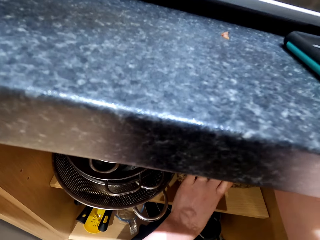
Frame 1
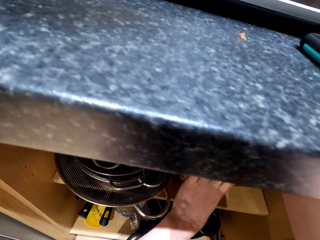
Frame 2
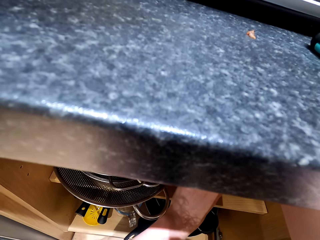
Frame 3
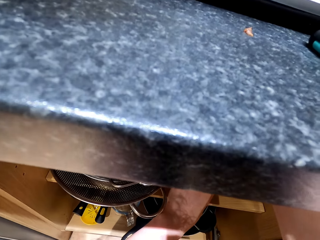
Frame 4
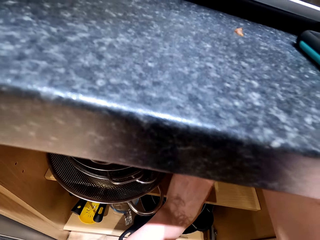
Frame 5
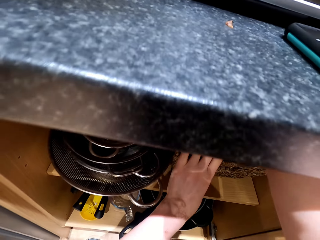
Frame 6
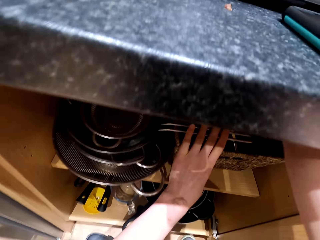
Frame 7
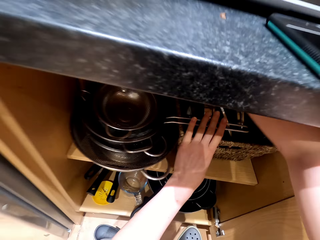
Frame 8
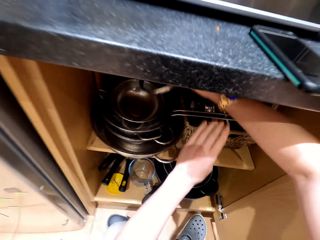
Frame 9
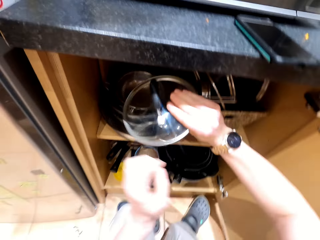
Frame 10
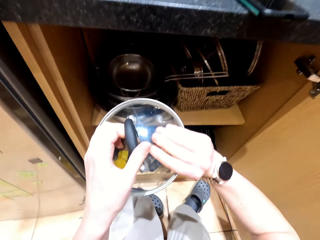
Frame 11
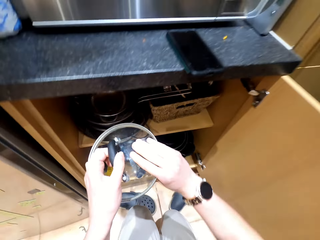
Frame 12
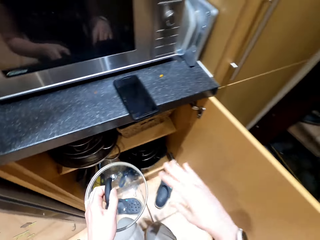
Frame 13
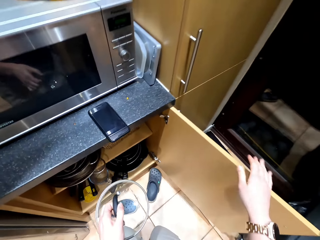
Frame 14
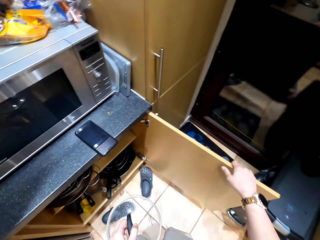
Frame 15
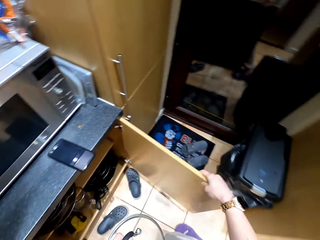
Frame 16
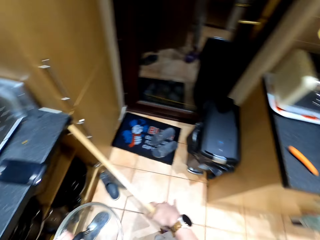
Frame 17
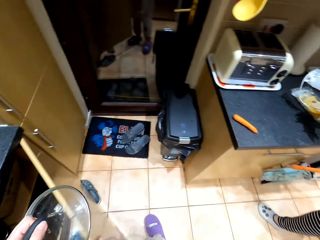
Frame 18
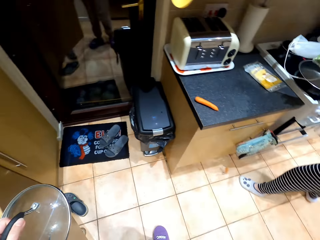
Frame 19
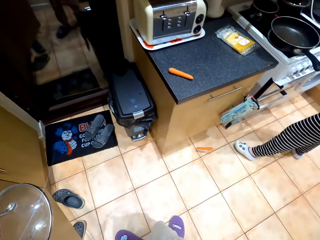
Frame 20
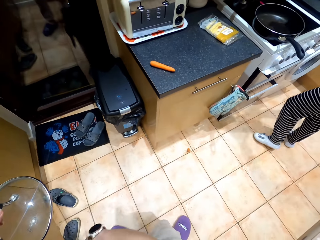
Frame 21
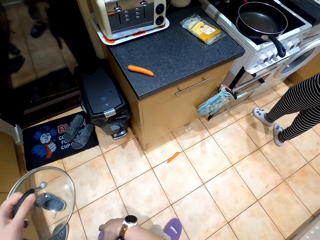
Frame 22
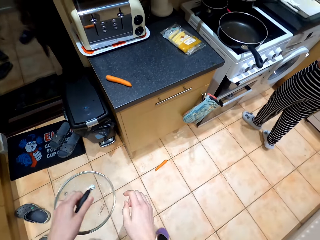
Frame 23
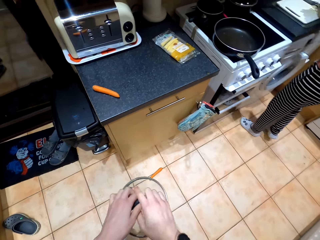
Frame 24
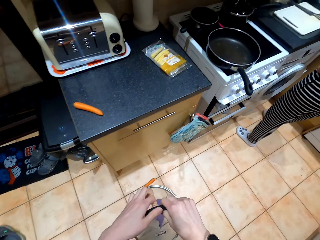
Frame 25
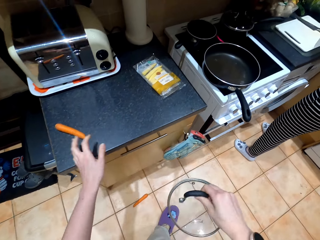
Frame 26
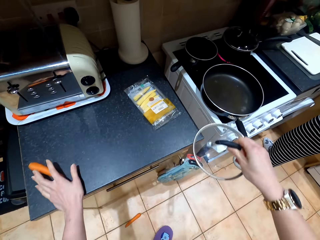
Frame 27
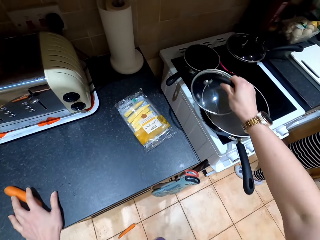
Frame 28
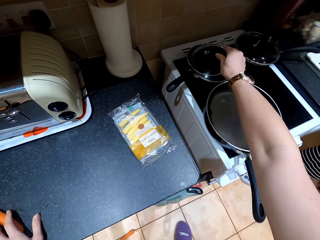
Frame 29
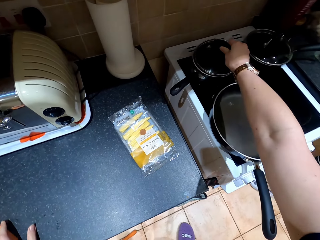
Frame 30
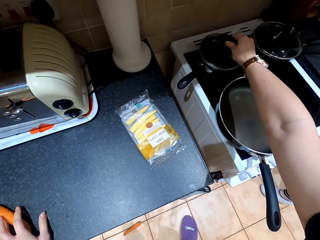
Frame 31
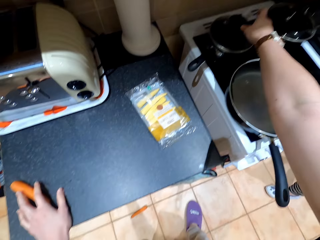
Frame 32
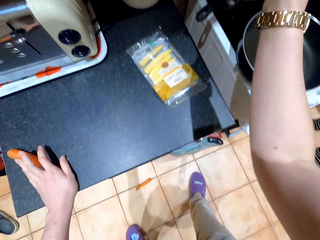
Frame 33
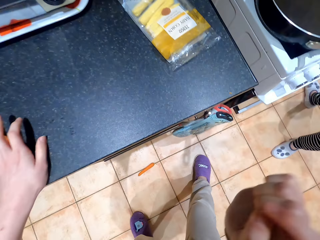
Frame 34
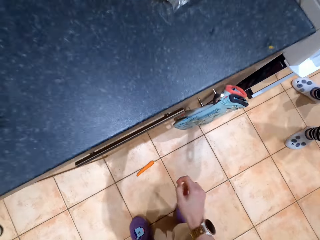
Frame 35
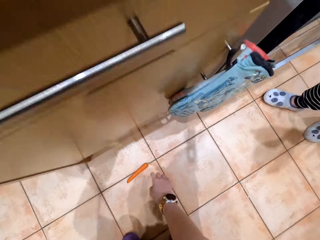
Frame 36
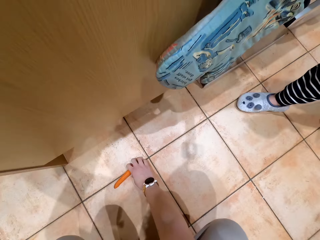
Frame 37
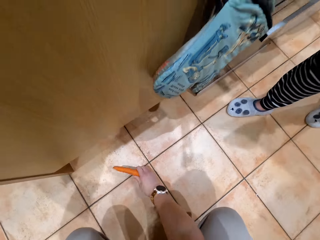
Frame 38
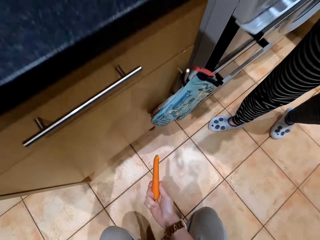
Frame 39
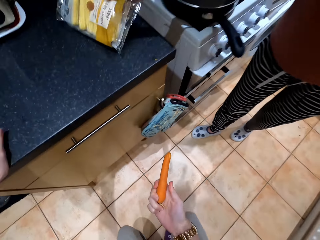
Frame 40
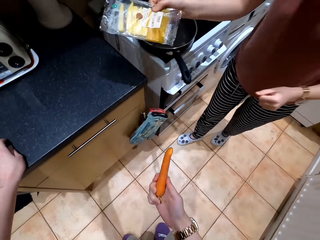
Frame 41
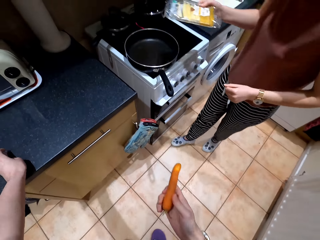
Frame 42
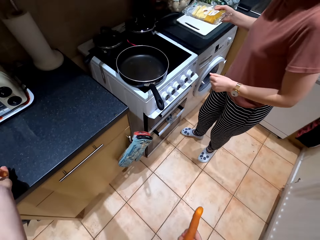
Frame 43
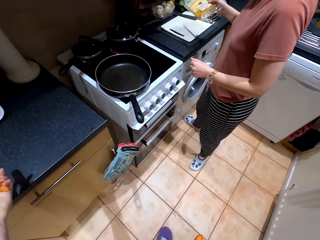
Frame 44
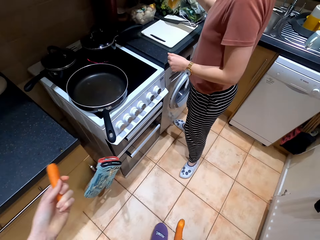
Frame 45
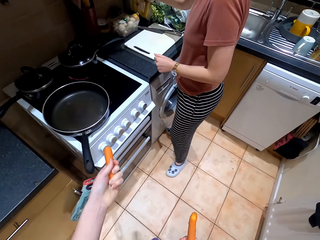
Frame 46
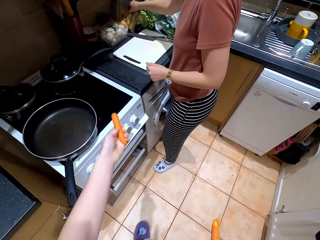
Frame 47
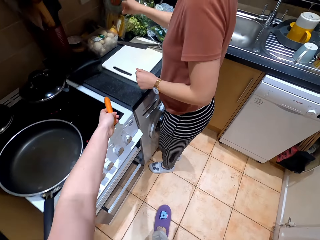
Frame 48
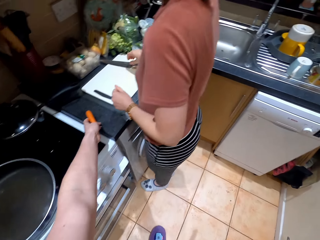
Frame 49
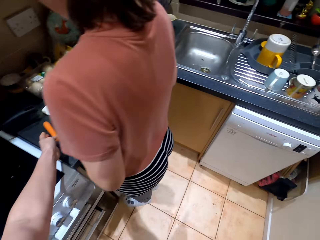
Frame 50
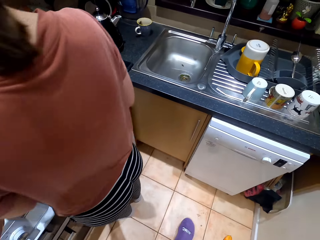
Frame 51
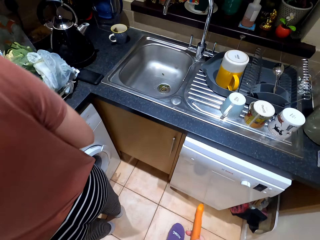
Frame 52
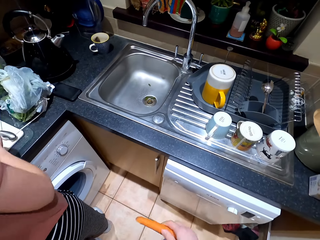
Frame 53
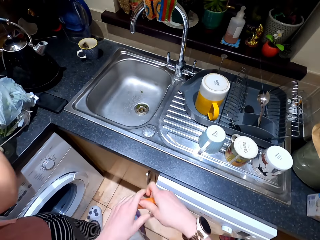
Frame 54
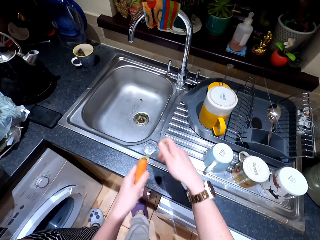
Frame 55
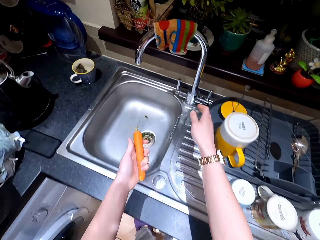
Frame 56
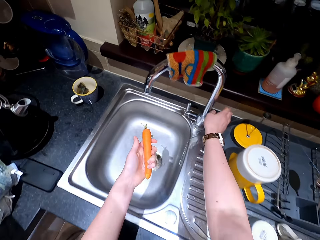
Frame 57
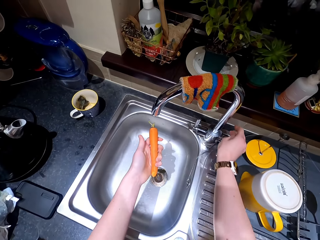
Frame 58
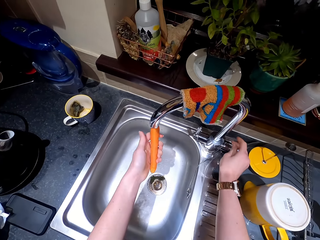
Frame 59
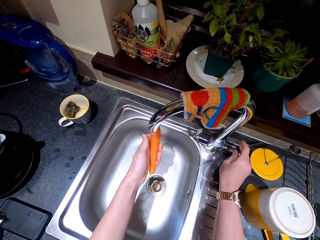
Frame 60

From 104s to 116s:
The camera wearer places a hand on the cooking pot. They place the lid on the other hand. They walk around the house. They close the drawer. They drop a carrot on the floor. They place a hand on the carrot. They cover the cooking pot with the lid. They pick up the carrot from the floor. A person picks up something from the kitchen counter. The person puts the something on the kitchen counter. The camera wearer places the carrot on the counter top. They place the carrot on the other hand.

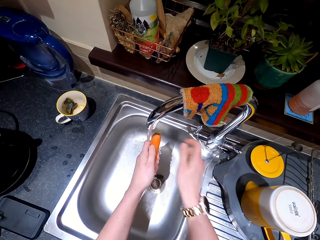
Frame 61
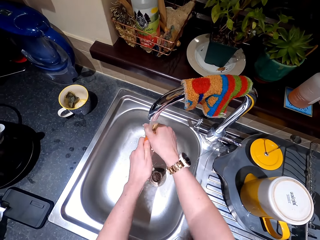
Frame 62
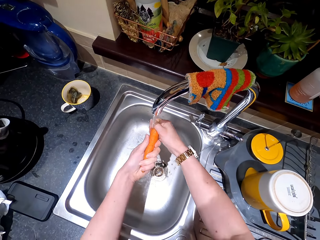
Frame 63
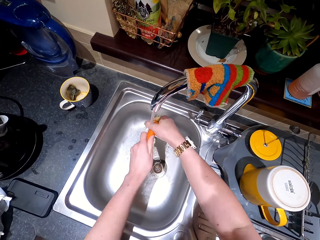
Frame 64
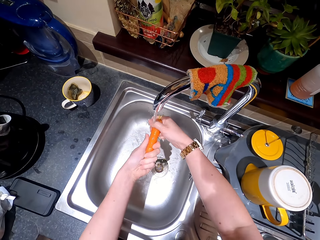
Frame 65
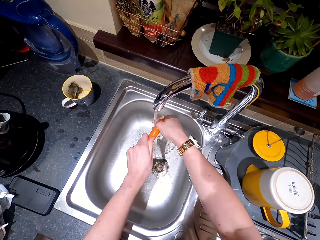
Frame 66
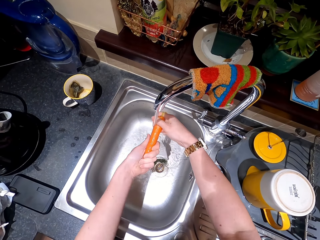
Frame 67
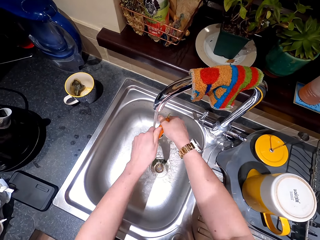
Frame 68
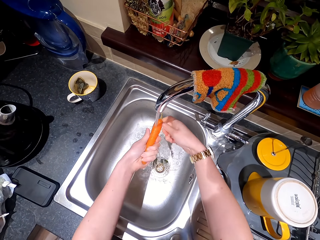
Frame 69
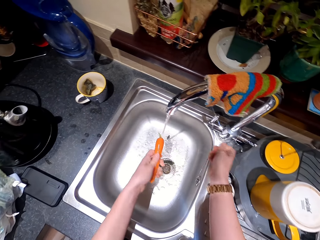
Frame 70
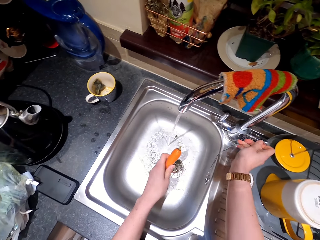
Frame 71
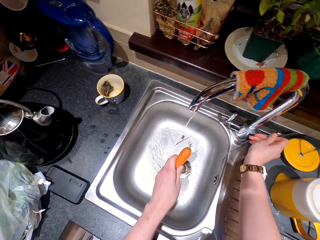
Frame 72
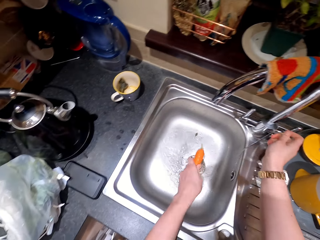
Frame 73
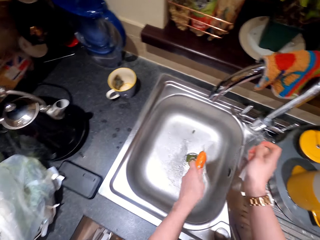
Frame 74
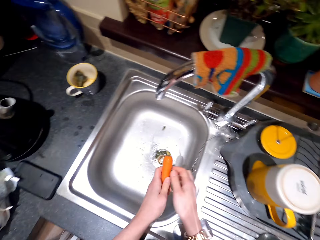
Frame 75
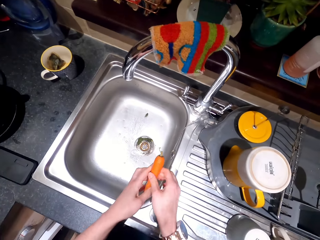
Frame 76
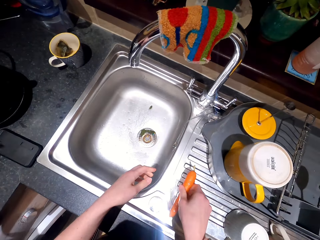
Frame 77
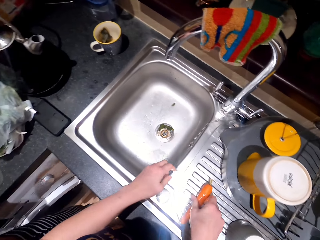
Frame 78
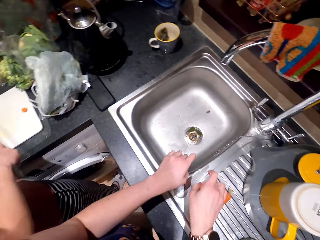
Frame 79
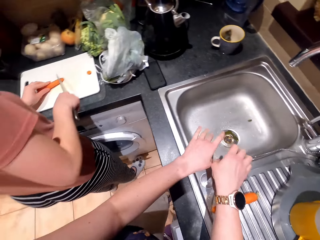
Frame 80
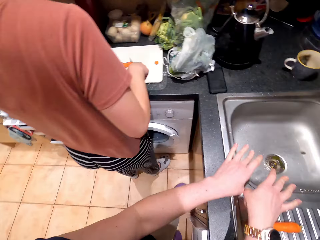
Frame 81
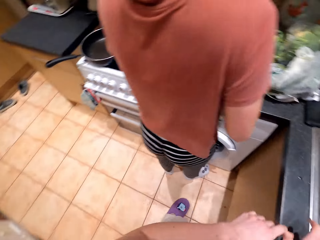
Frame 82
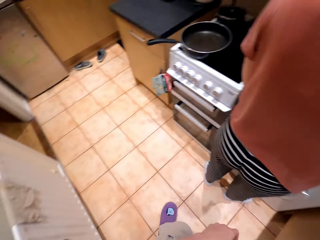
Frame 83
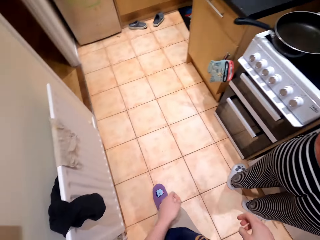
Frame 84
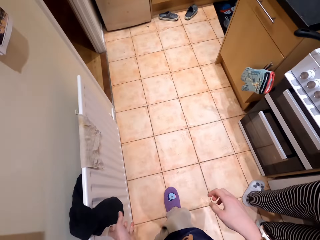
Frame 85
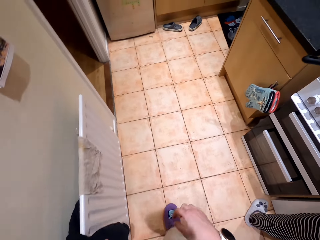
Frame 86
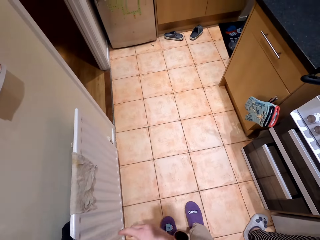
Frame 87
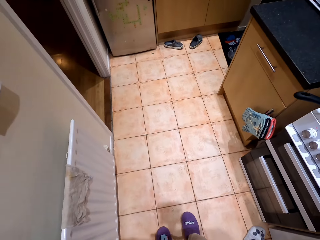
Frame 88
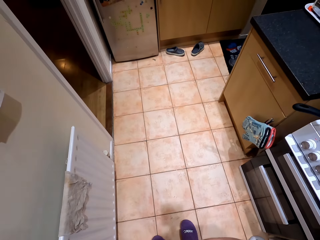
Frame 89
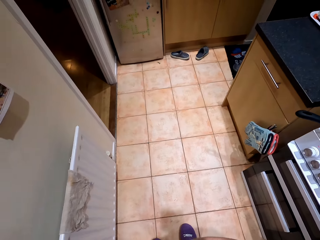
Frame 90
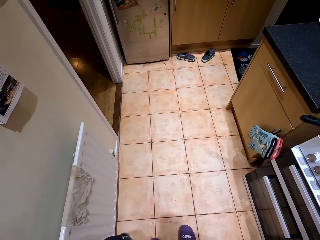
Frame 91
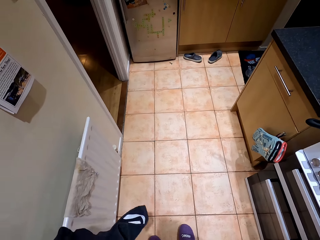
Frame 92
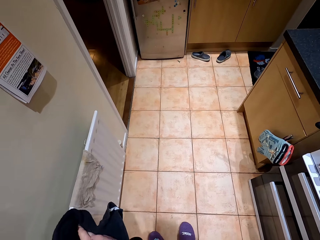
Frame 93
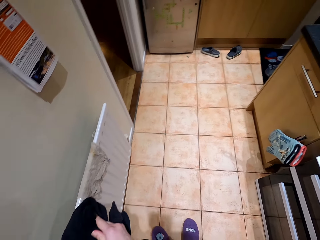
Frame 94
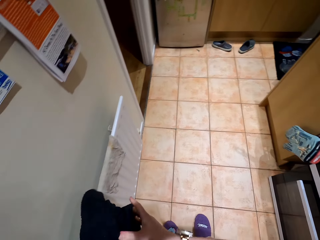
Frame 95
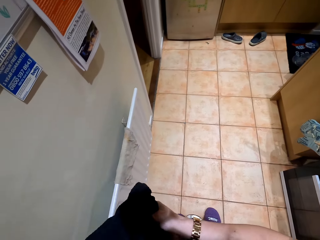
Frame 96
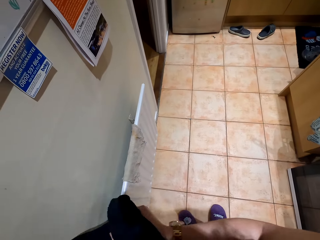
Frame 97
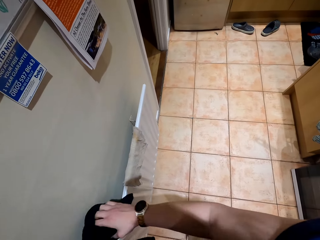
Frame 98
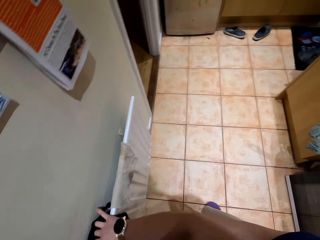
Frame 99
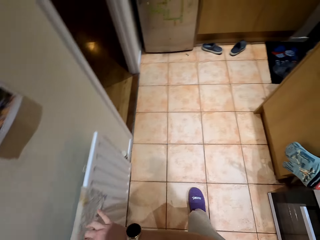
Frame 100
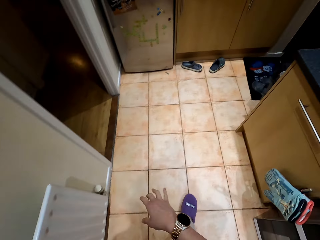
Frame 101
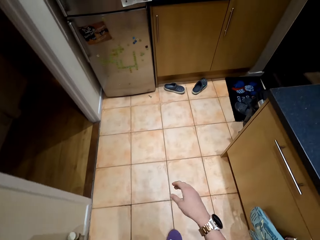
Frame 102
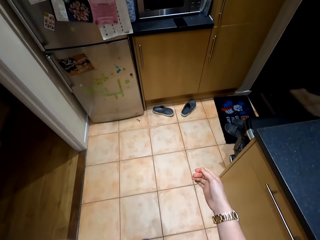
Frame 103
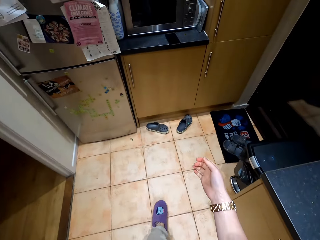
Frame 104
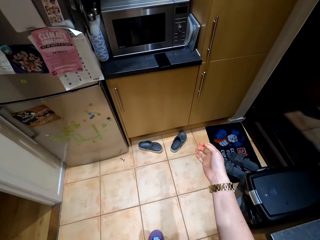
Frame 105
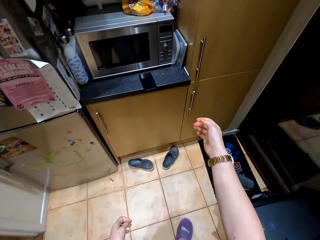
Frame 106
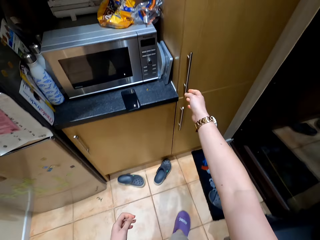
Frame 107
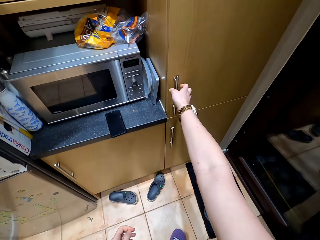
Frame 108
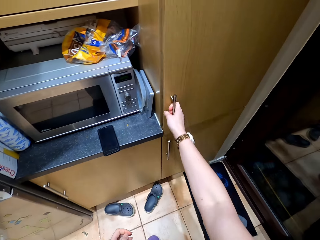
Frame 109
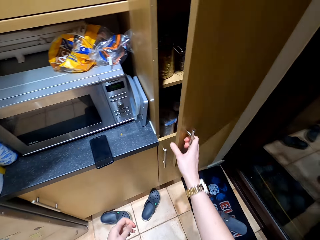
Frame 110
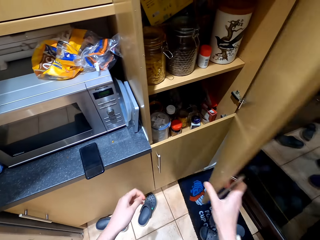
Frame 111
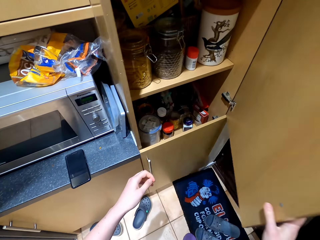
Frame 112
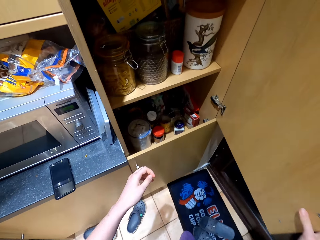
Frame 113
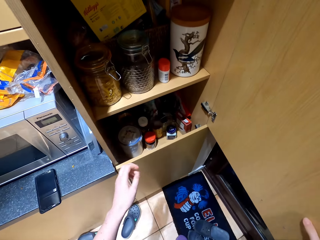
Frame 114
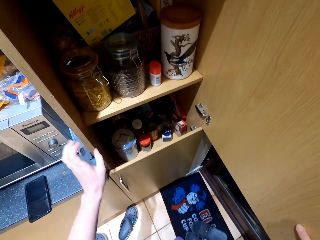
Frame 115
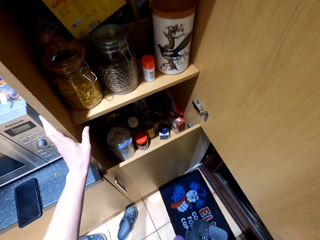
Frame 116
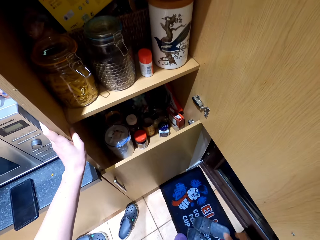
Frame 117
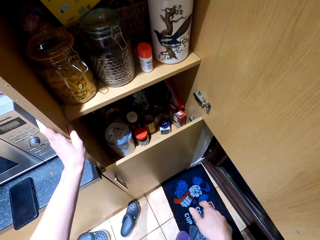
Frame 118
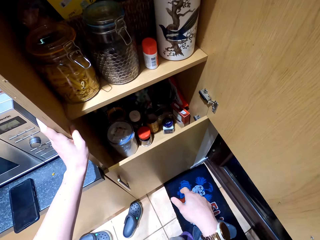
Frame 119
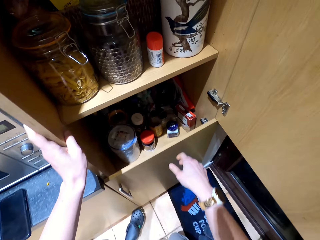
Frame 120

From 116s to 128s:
The camera wearer turns on the tap with a hand. They rinse the carrot in the sink with a hand. They turn off the tap with a hand. They place the carrot on the other hand. They put the carrot on the sink. A person chops the carrot with a knife. The camera wearer wipes hands with a towel. They walk on the floor. They walk around the kitchen. They open the drawer.
